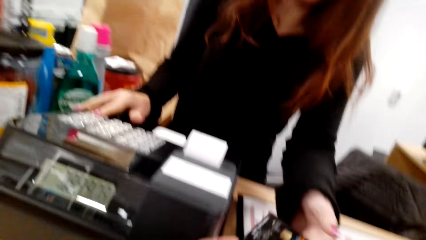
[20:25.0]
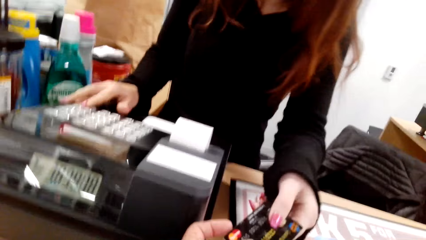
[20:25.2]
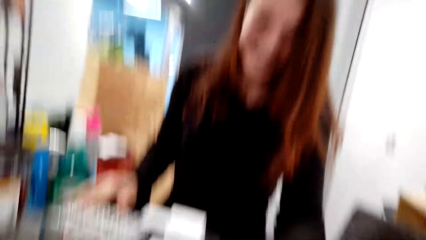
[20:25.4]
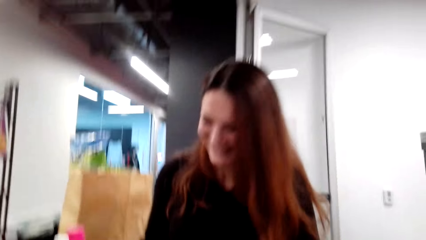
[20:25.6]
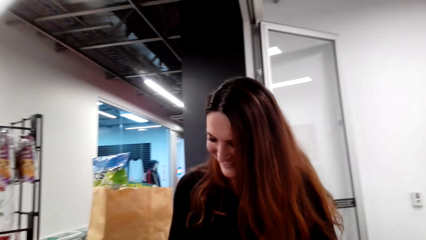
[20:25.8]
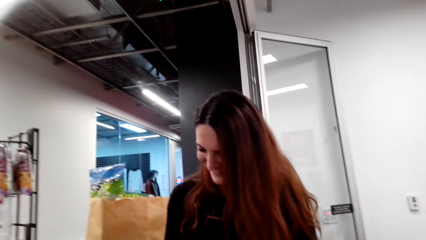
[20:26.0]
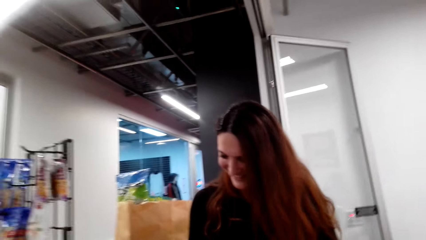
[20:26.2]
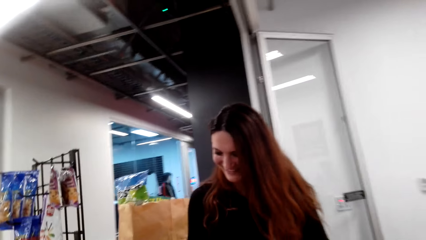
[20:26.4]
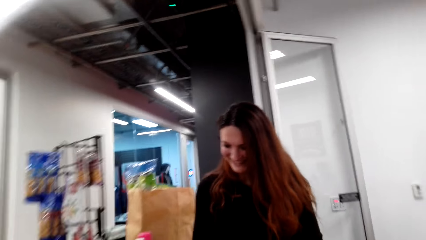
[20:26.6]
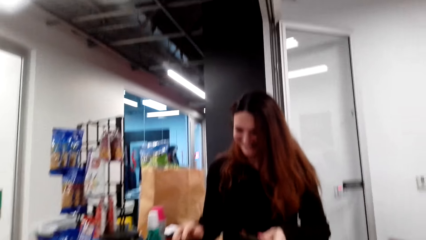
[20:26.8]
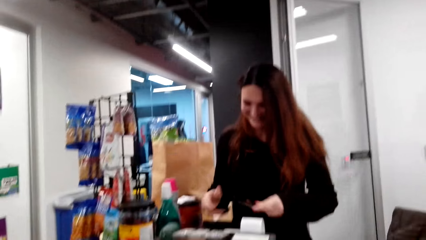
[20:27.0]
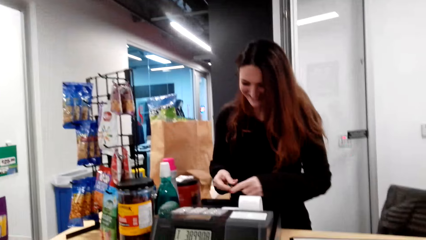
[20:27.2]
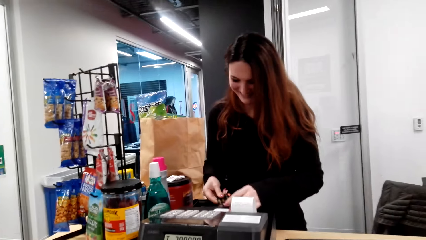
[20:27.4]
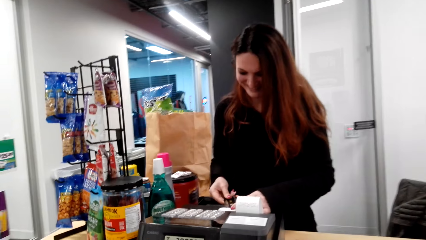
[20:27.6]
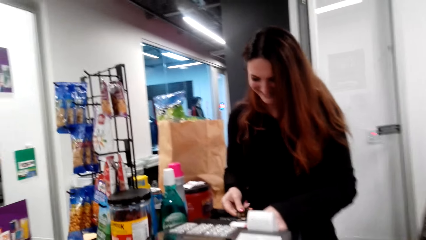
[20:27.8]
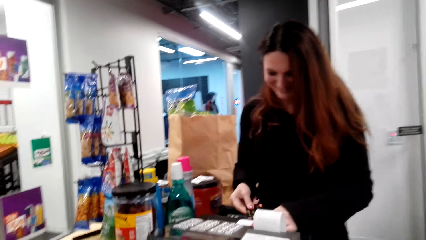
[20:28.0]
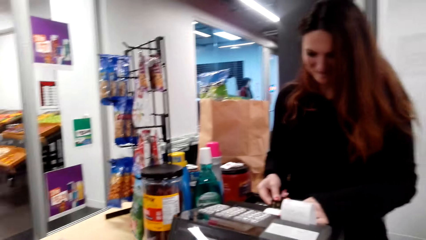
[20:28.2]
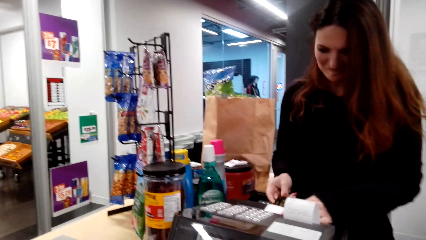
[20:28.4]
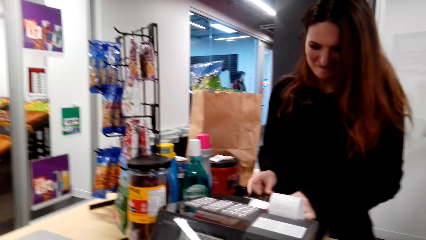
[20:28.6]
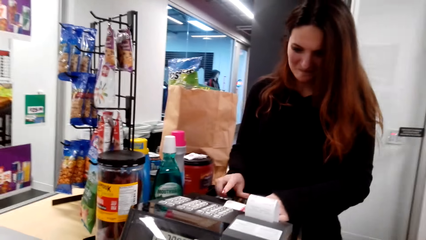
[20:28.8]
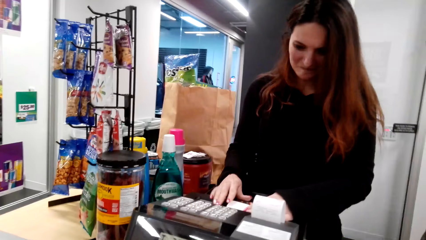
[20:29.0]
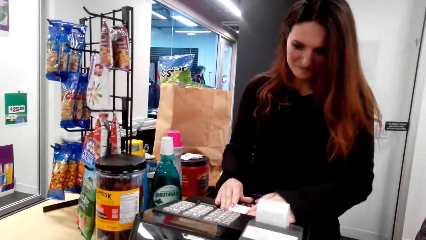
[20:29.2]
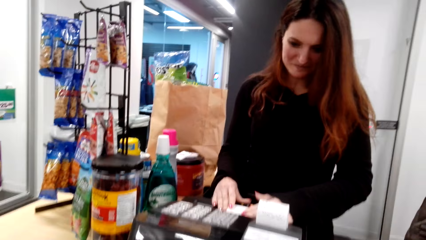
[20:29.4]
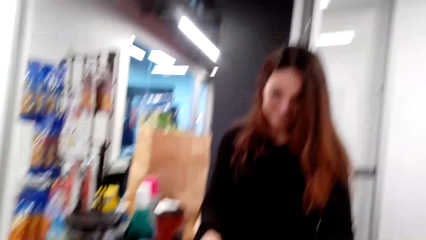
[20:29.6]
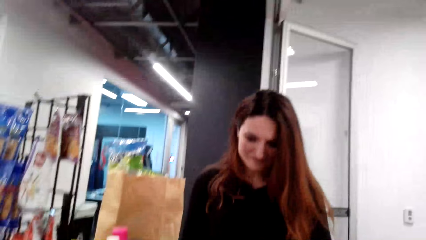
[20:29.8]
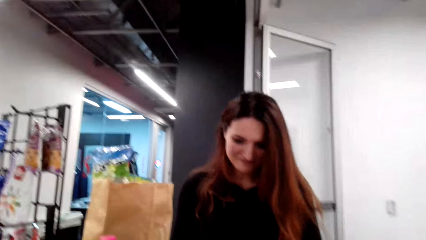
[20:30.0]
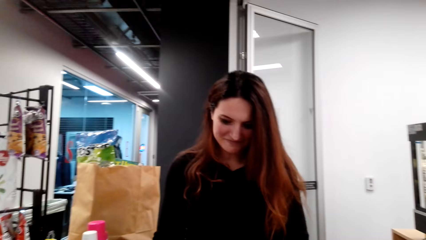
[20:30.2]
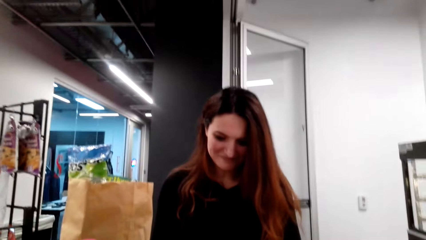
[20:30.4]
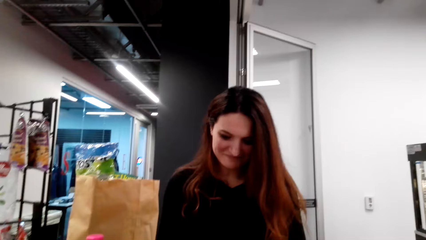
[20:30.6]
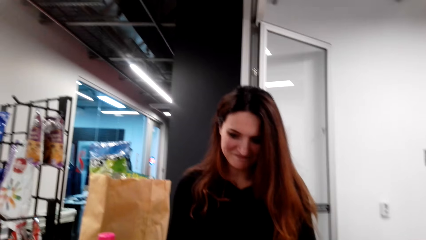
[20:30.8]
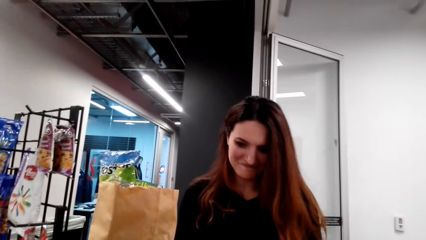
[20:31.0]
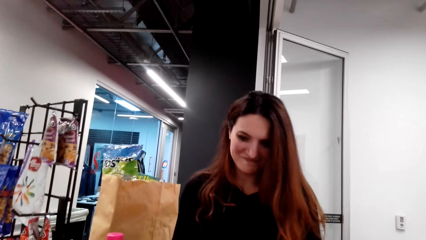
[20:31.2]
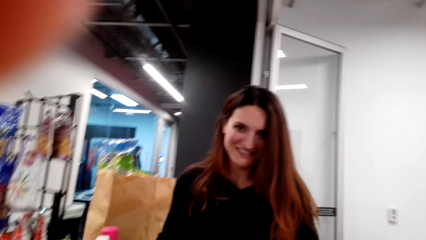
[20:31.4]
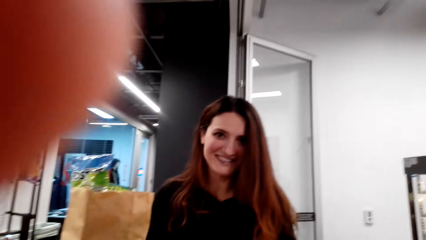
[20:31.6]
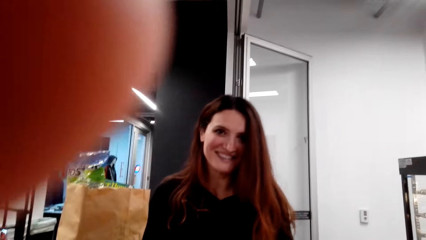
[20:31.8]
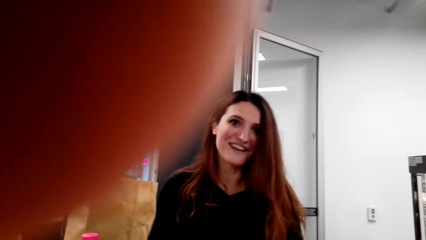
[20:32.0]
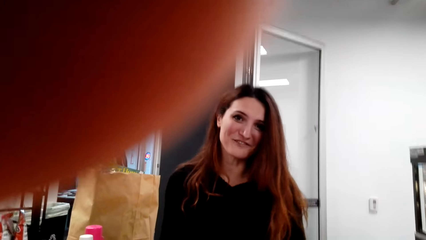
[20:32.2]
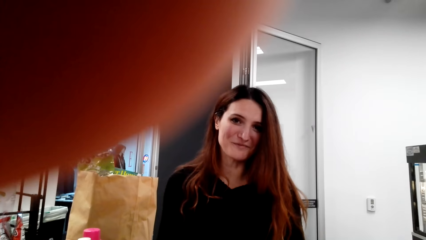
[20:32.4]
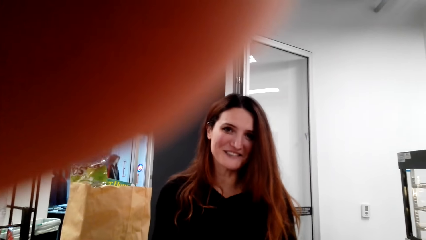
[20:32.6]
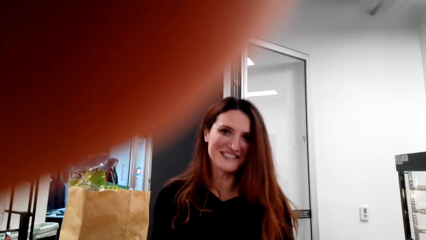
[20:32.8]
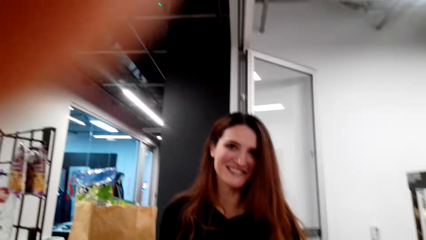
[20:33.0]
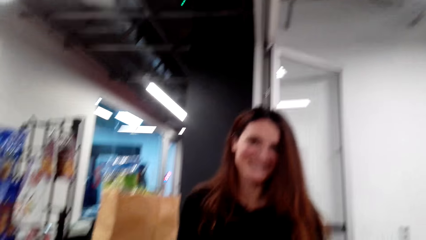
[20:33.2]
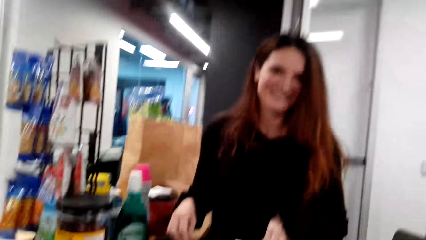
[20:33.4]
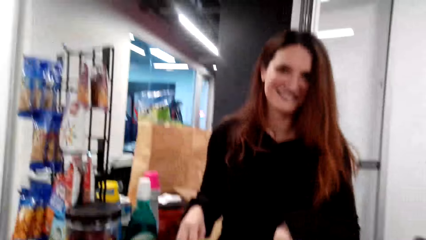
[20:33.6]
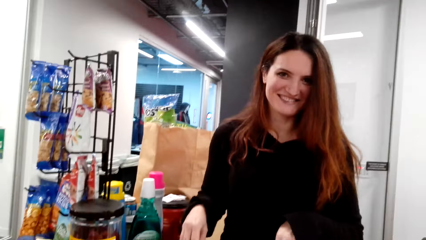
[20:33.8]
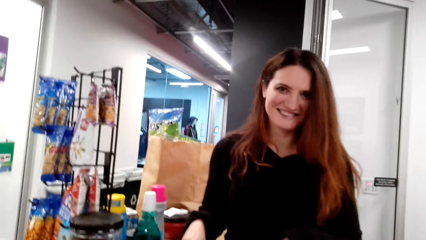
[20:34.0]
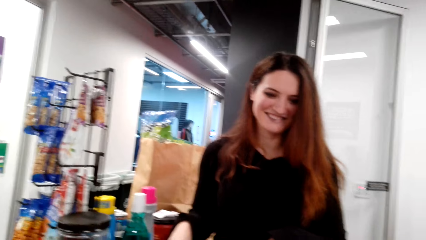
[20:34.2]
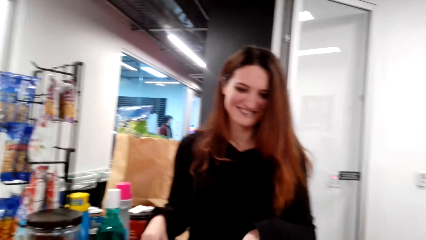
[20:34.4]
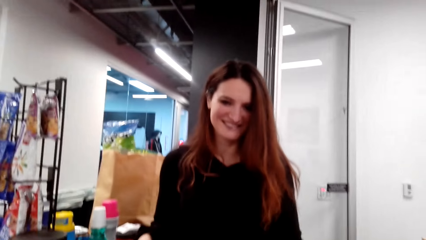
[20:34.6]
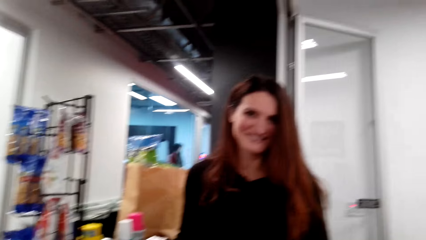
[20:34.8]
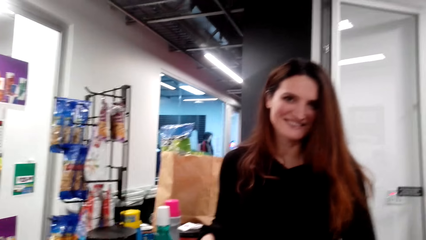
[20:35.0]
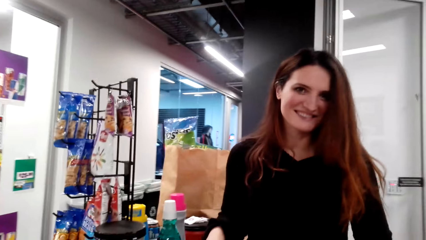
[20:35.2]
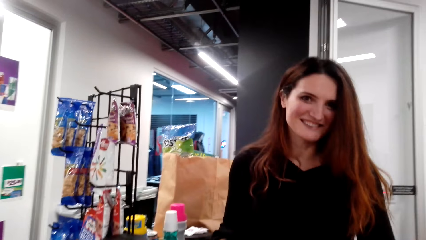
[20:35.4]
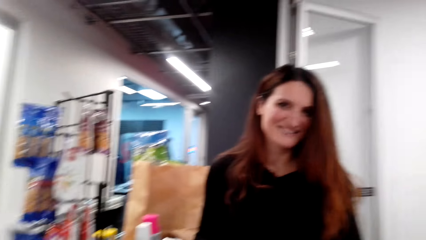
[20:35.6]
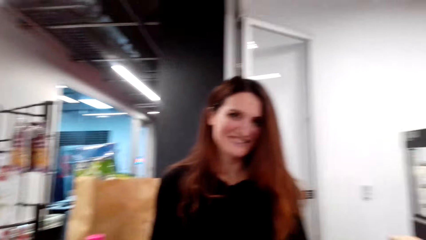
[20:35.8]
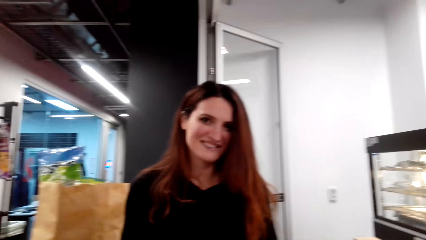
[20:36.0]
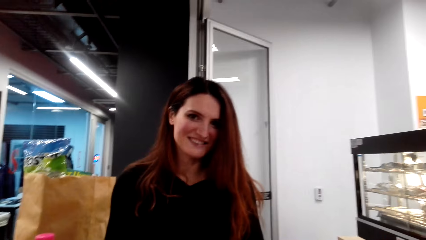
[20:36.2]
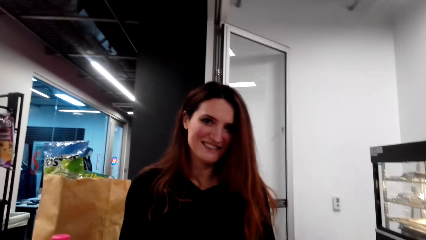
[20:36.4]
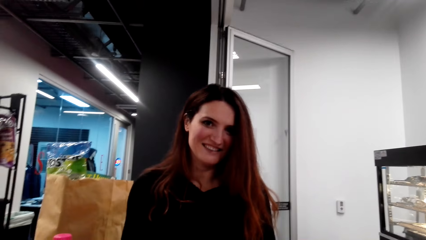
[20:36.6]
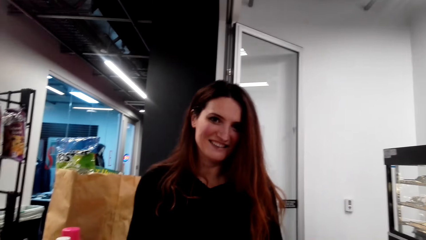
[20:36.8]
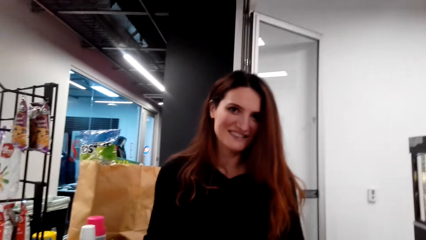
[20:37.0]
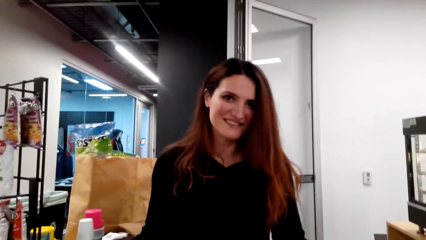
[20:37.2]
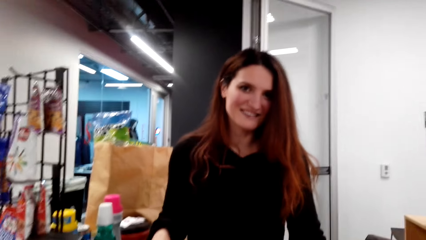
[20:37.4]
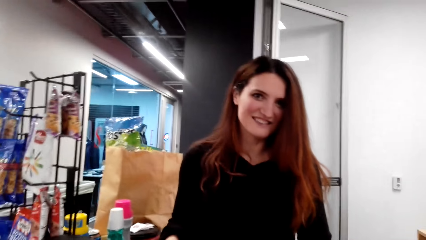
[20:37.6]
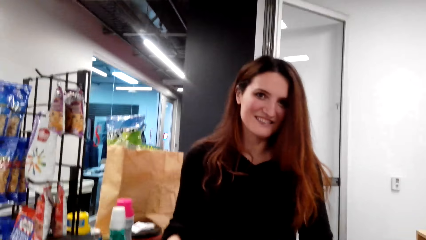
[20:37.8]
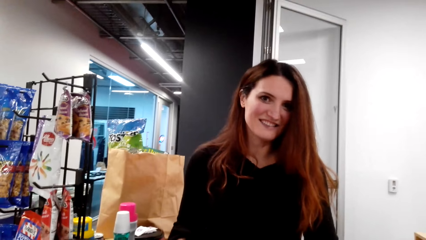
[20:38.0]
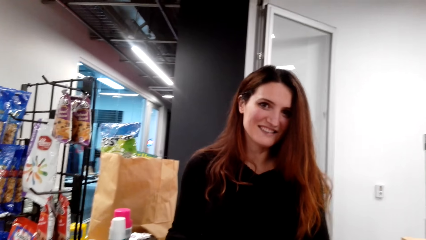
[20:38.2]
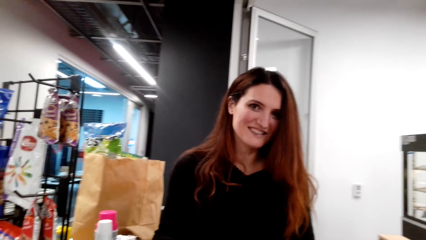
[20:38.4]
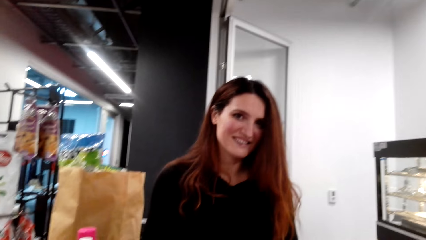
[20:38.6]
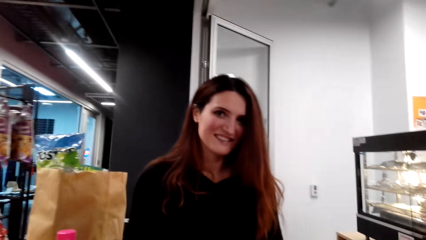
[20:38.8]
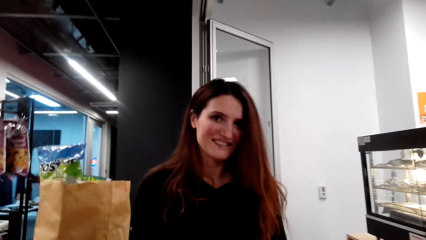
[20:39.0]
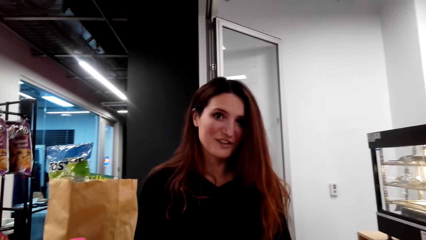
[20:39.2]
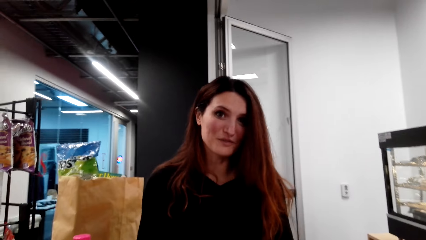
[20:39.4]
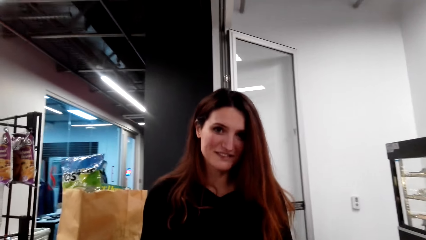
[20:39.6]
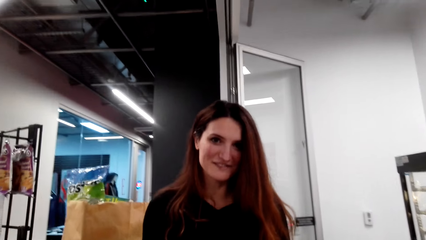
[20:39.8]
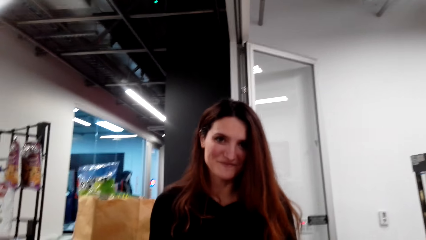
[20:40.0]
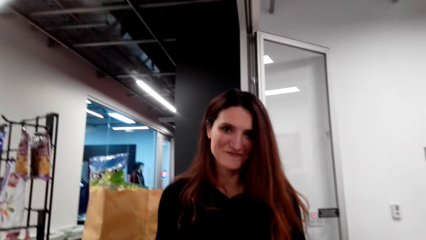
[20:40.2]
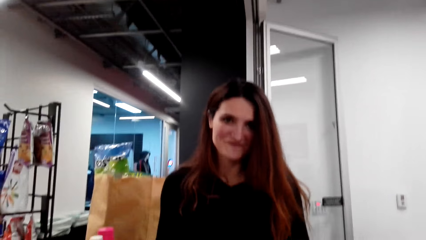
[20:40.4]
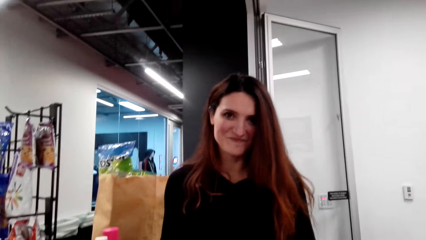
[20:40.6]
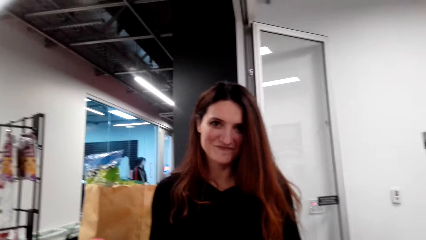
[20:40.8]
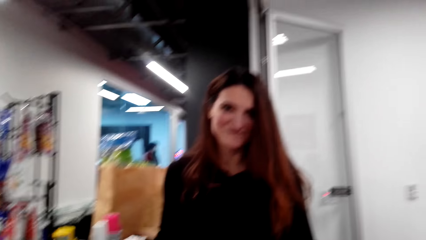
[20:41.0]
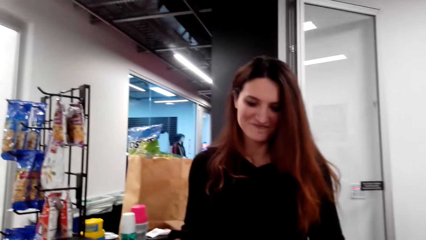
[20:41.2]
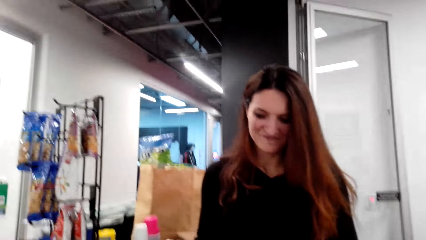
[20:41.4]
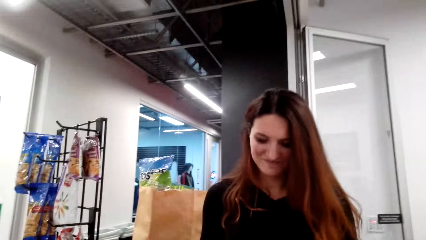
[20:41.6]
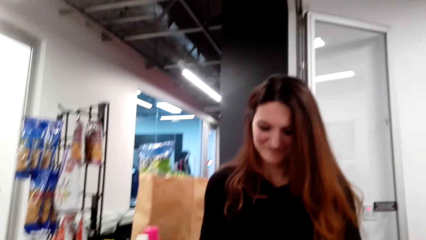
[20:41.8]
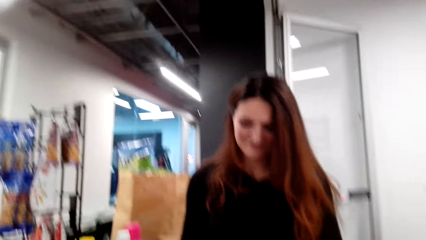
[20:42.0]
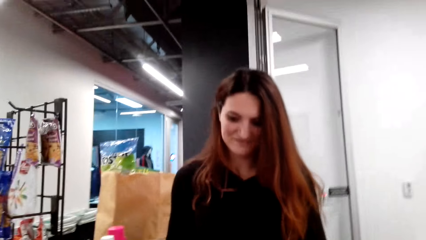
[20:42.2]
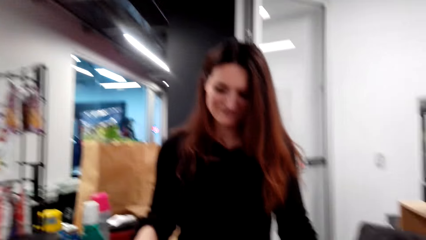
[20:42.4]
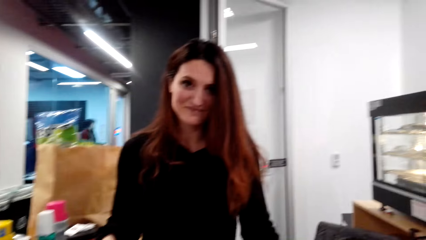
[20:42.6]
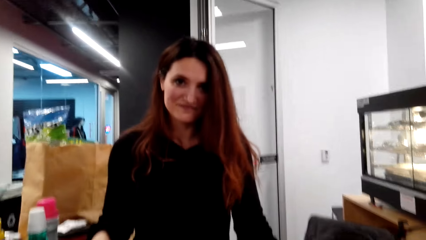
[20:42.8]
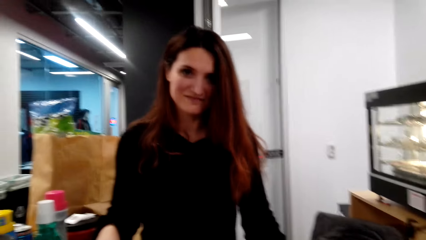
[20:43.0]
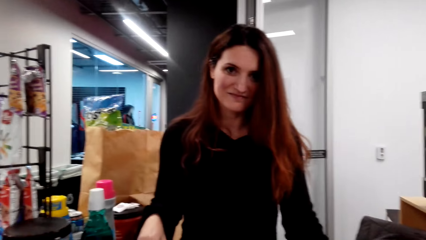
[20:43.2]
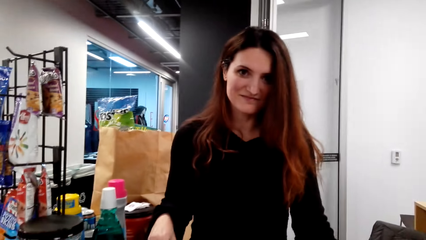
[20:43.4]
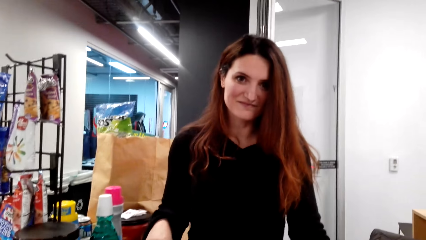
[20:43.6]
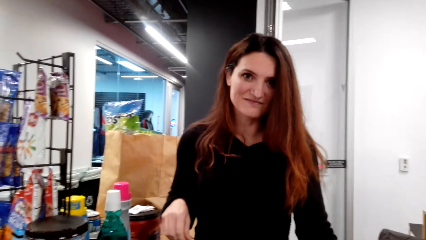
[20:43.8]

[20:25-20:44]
The camera wearer dialogues with the cashier. The cashier picks up the ATM card from the camera wearer and inserts the ATM in the cashier machine. The camera wearer dialogues with the cashier and lifts a hand. The cashier talks.
